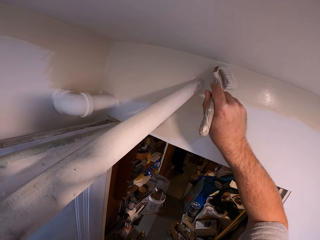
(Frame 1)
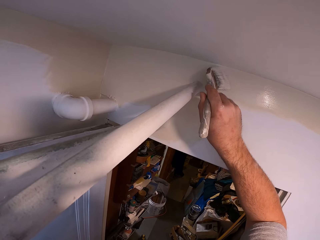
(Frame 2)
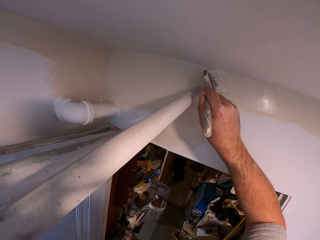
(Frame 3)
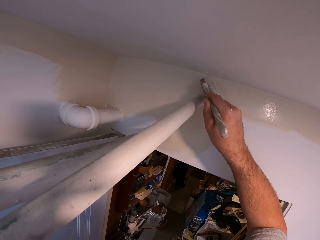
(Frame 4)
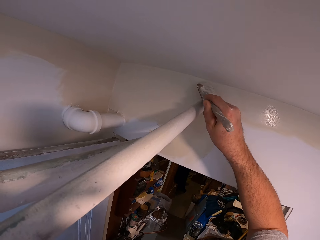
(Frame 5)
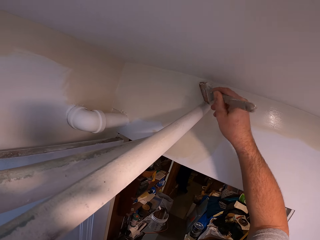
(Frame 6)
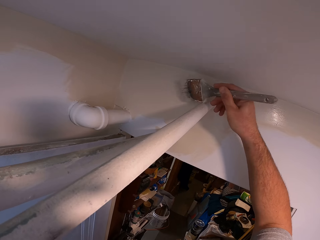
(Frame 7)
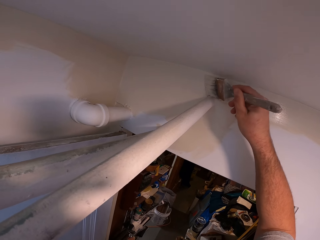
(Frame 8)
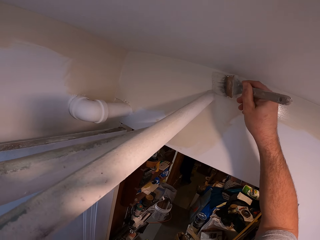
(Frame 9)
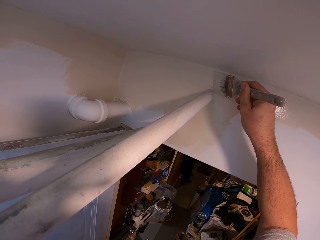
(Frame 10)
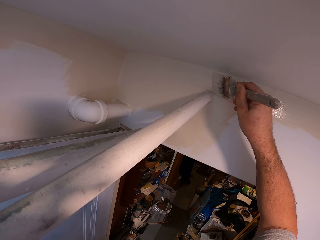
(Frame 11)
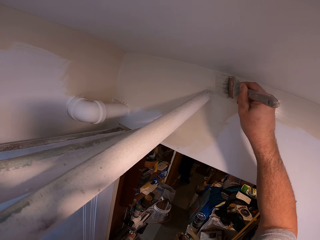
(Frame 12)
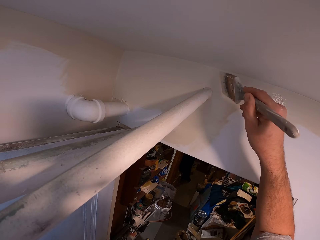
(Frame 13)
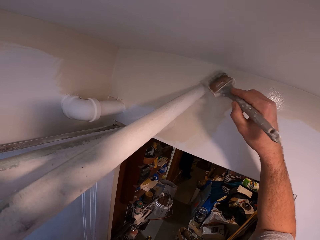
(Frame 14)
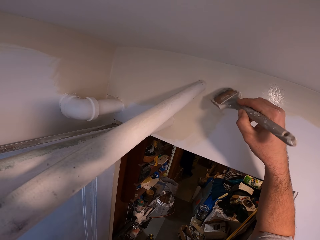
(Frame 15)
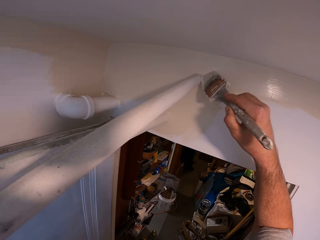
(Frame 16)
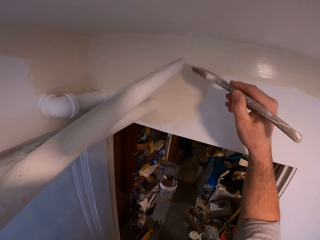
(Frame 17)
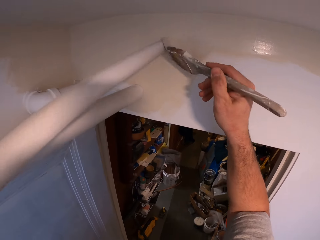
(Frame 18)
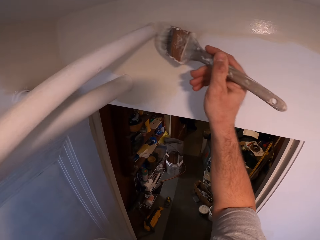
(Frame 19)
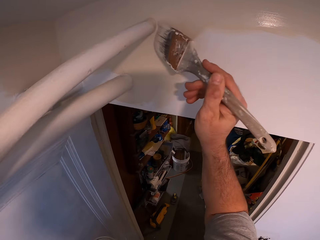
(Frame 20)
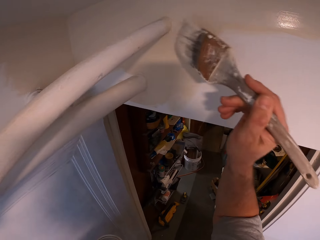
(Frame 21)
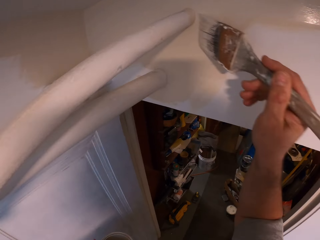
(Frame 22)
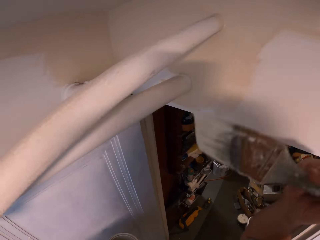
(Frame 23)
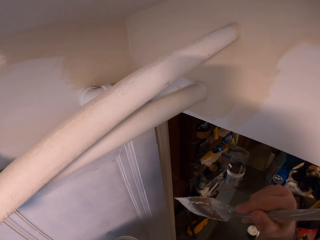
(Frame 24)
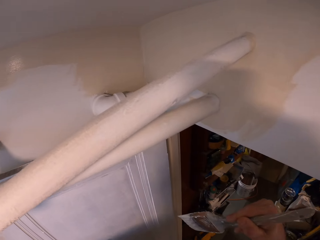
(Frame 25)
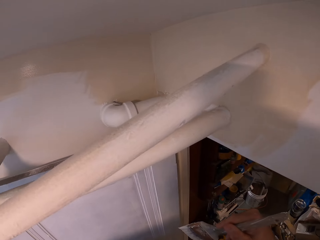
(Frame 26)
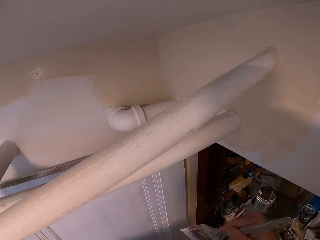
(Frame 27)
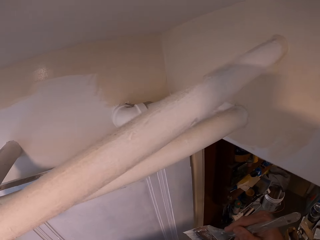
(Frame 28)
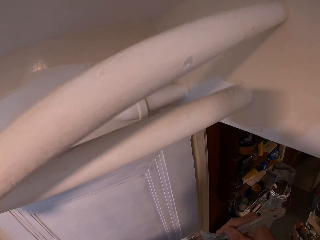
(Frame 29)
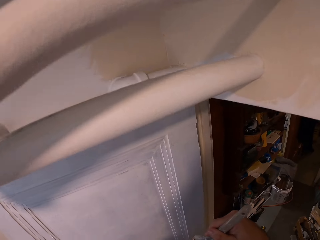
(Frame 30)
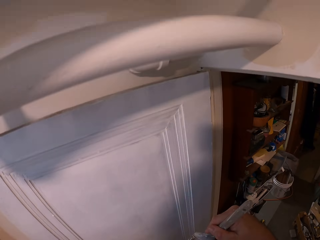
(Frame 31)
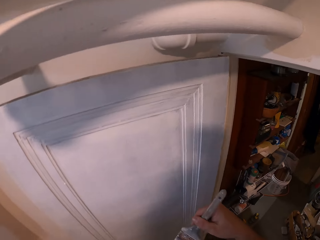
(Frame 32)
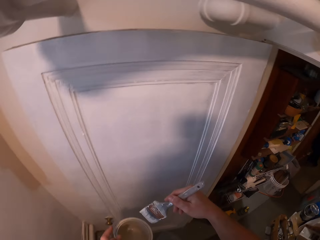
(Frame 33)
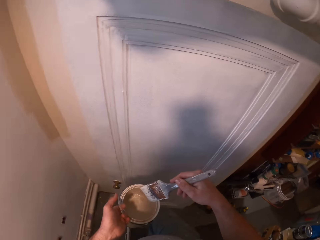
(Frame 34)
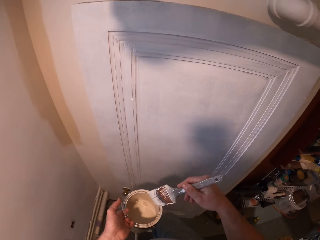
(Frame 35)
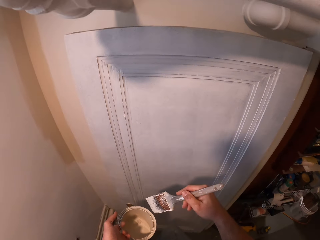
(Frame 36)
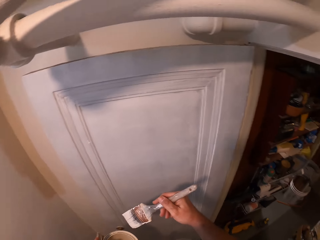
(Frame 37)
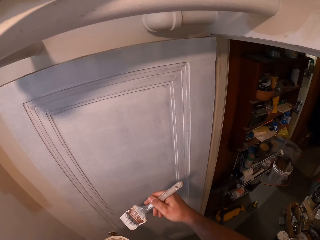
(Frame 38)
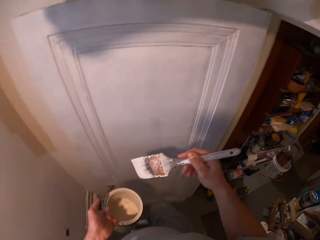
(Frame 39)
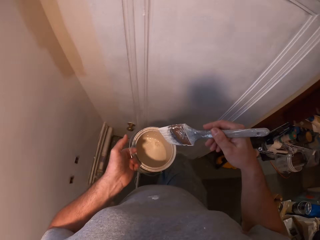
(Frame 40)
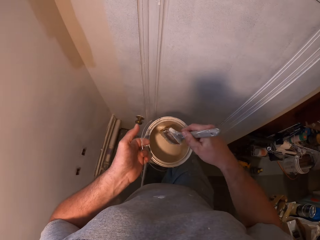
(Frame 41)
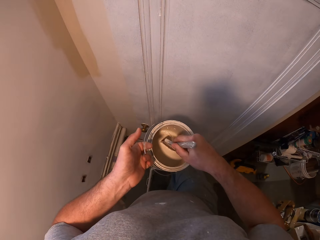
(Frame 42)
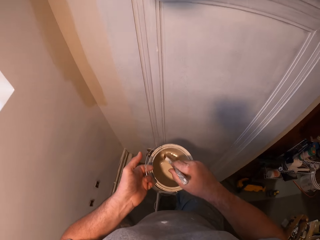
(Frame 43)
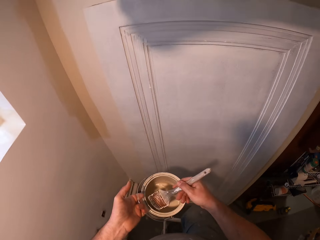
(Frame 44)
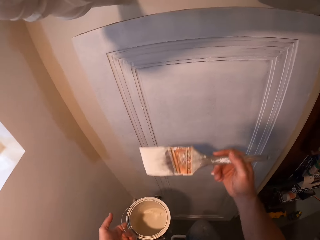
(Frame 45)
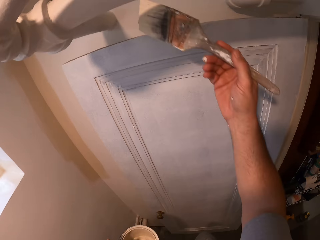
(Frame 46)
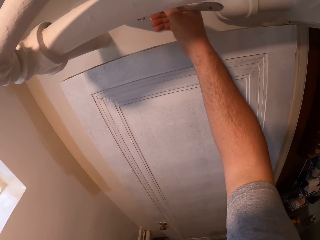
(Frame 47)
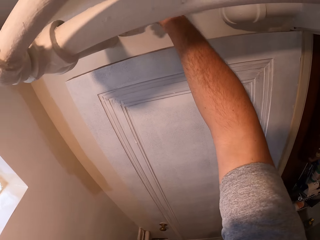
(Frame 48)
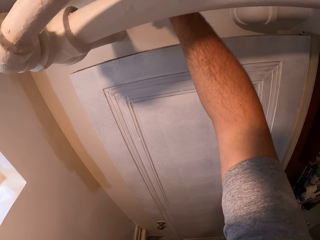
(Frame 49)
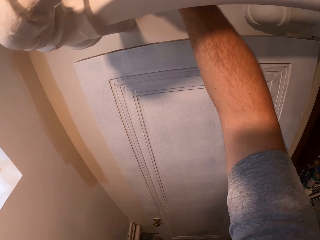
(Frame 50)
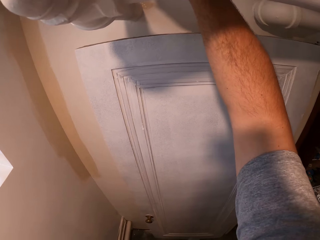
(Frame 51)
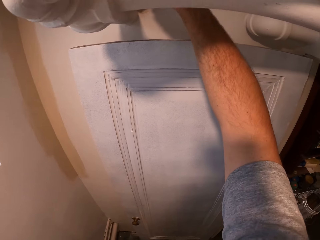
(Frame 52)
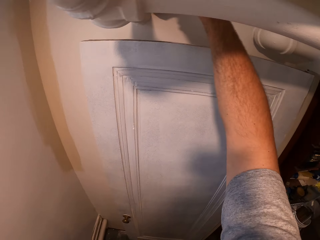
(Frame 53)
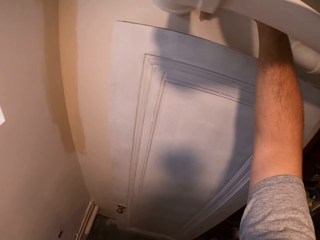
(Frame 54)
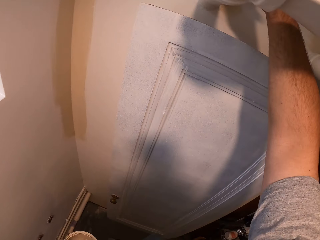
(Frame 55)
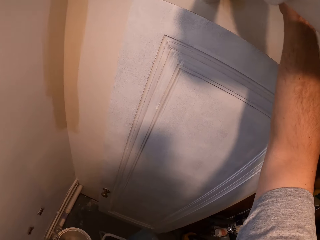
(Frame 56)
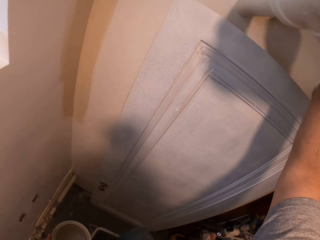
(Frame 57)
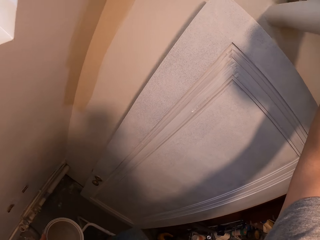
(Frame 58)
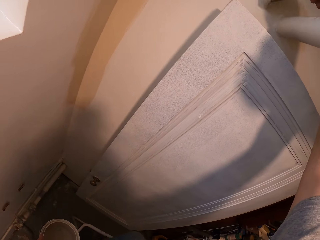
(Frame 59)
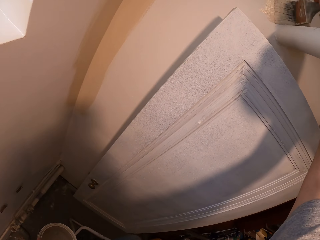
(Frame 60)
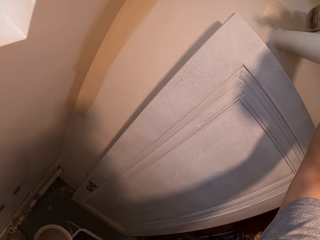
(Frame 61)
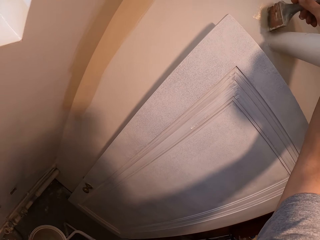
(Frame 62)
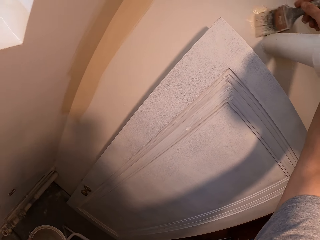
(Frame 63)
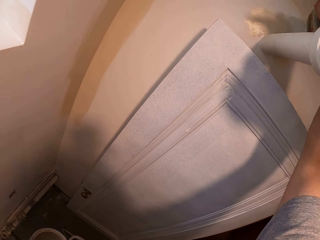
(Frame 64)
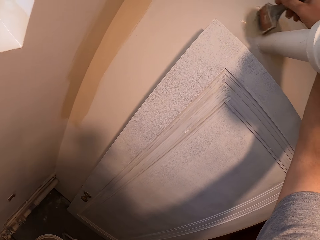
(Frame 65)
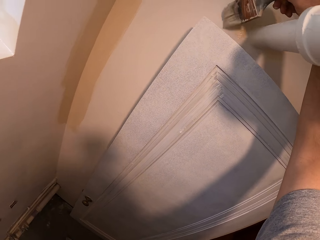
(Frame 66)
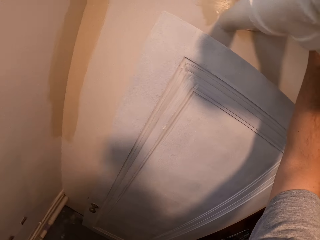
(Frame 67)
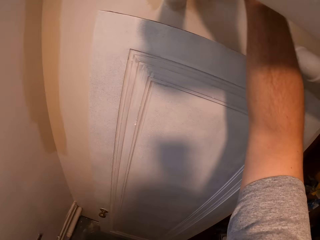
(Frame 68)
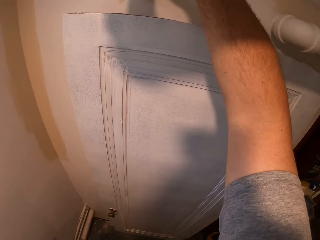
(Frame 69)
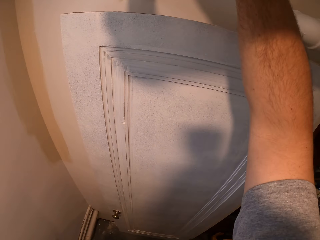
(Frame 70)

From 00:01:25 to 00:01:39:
The camera wearer dips the paint brush into the paint can. He paints the room wall with the paint brush in his hand.

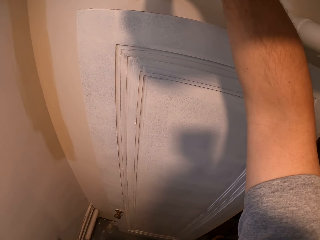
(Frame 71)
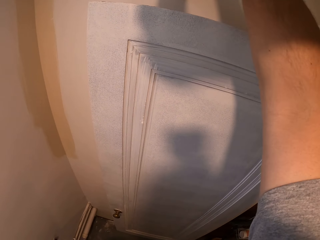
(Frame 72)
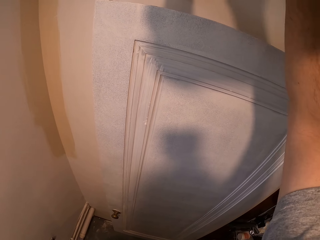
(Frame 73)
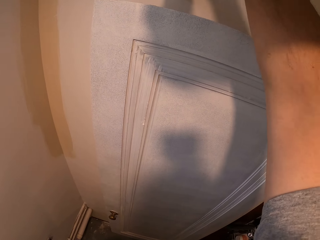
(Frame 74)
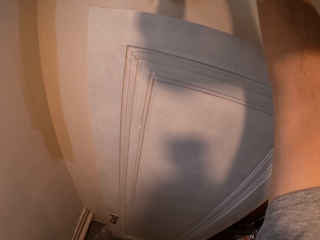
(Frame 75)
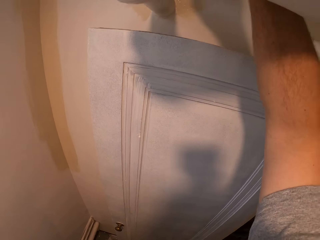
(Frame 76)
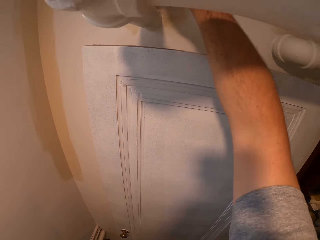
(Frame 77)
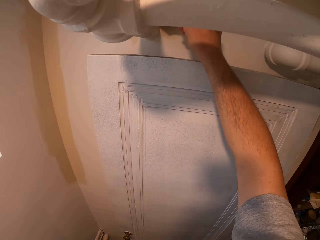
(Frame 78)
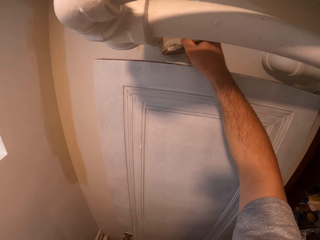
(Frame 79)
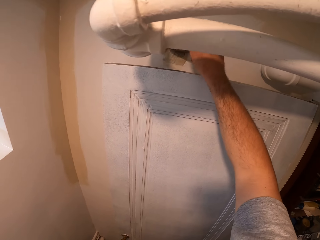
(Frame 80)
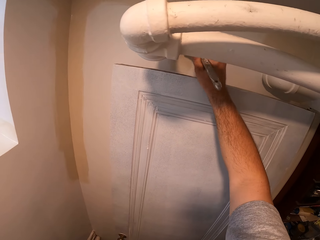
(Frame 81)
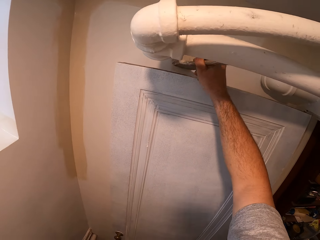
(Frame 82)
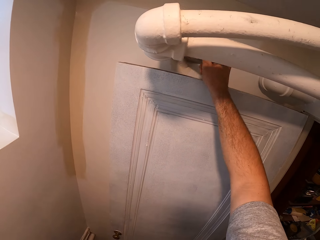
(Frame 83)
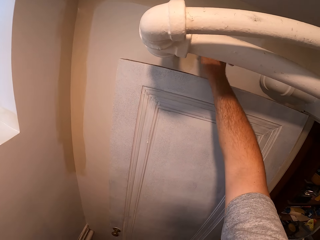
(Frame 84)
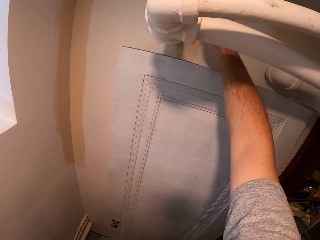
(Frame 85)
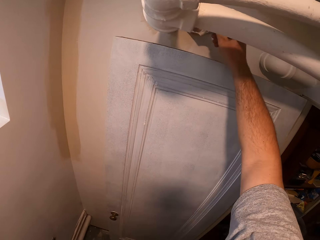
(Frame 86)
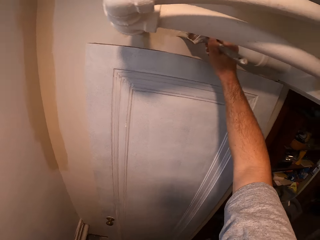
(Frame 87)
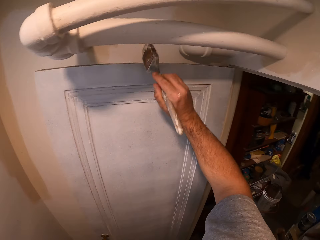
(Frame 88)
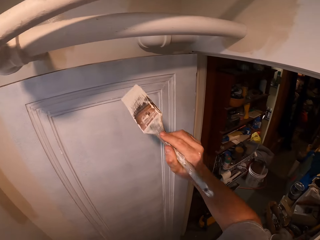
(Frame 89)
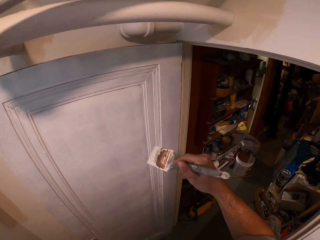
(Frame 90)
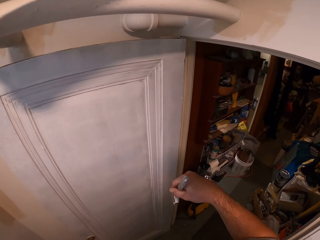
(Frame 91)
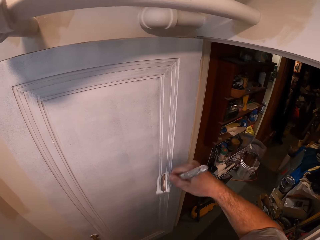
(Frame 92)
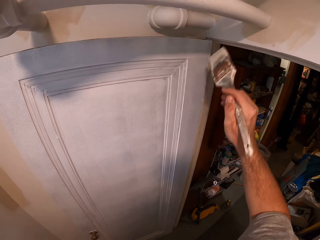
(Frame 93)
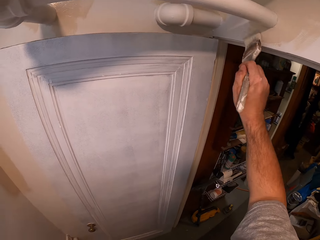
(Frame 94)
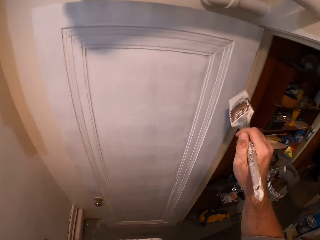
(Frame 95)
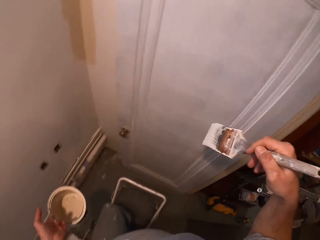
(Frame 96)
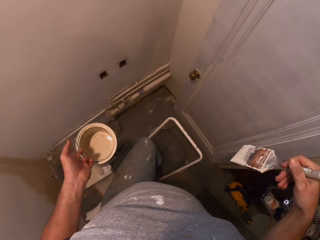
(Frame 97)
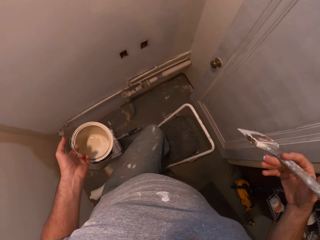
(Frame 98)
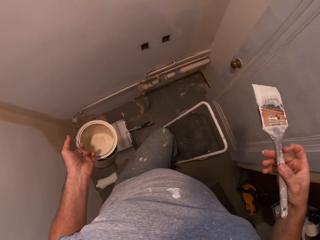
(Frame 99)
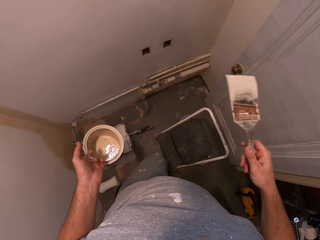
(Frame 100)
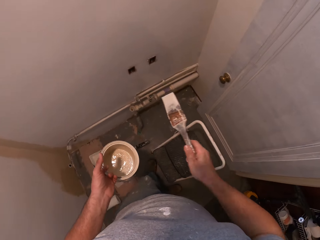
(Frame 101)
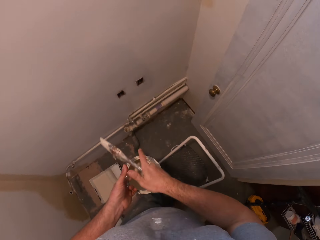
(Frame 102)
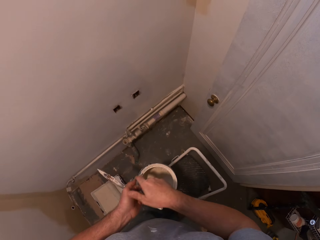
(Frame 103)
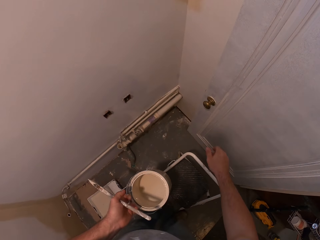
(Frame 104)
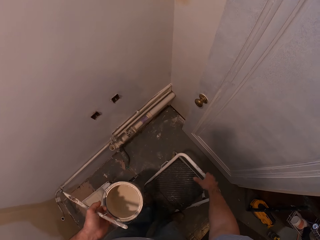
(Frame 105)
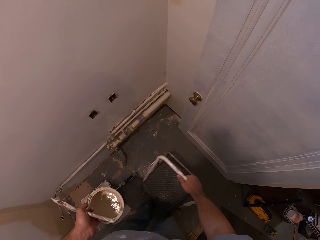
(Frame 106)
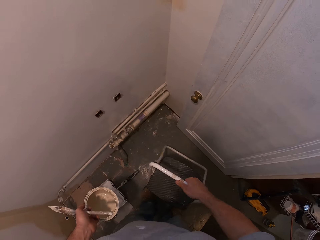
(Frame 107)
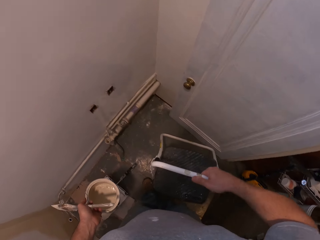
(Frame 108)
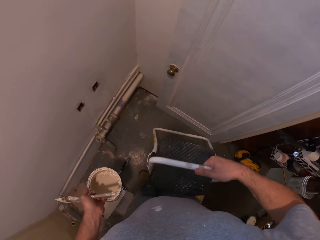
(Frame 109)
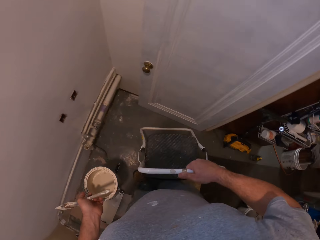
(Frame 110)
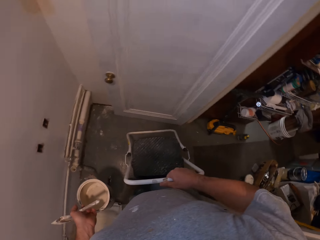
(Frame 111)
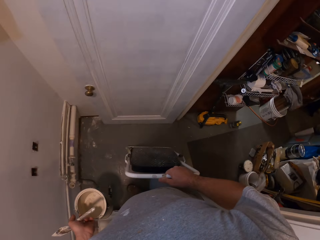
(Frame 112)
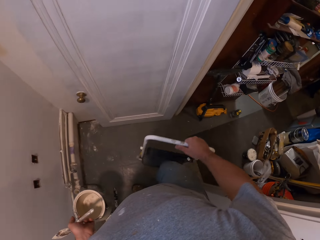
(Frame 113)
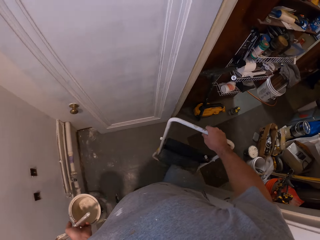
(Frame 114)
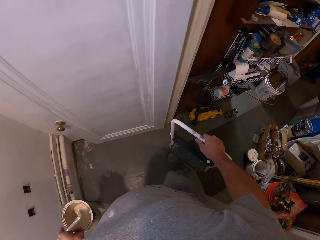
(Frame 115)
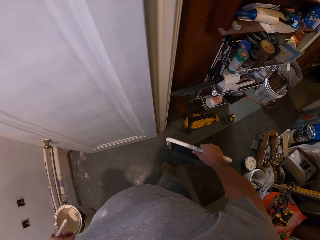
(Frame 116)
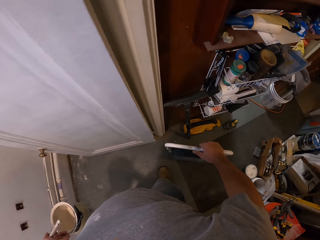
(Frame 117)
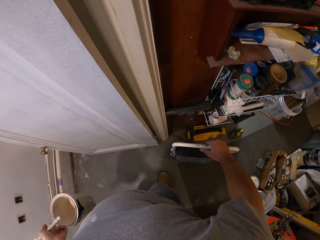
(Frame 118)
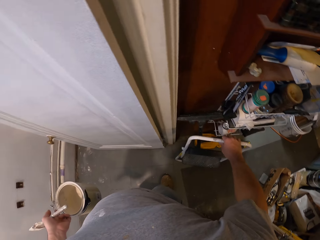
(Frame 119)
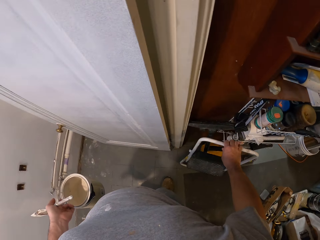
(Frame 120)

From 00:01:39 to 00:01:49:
The camera wearer passes the paint brush to his left hand. He puts away the chair. He closes up the chair with his right hand.
